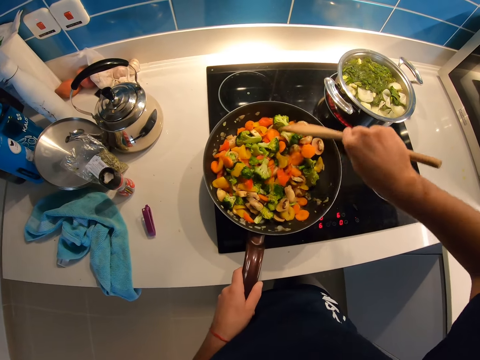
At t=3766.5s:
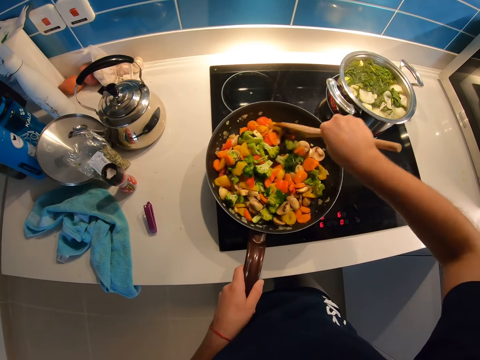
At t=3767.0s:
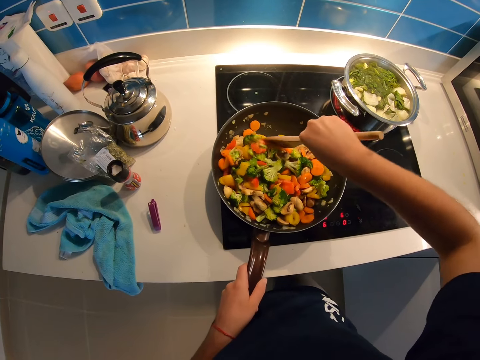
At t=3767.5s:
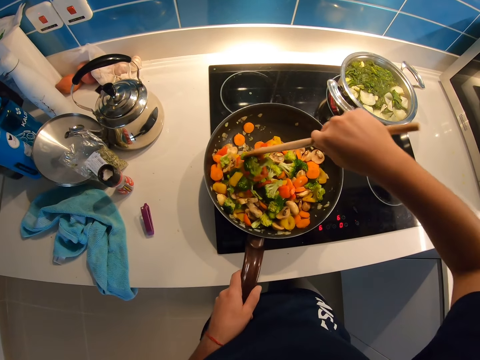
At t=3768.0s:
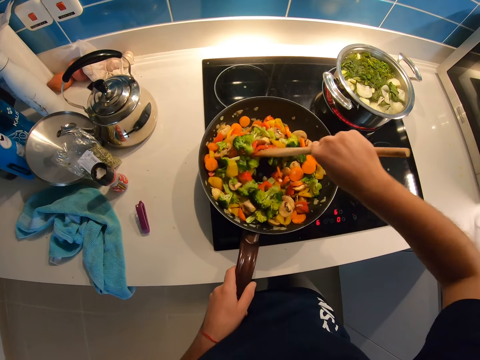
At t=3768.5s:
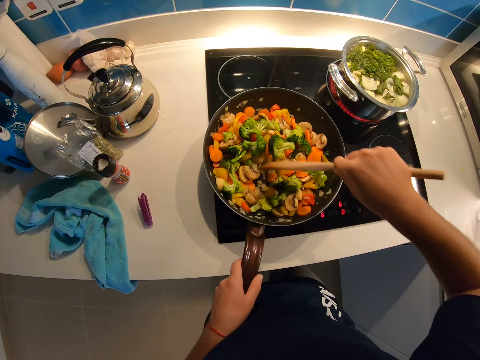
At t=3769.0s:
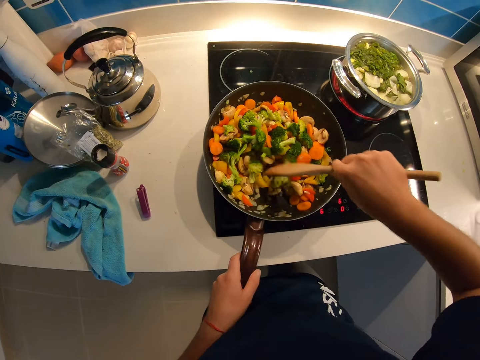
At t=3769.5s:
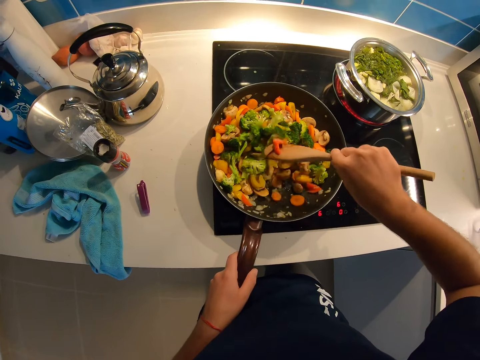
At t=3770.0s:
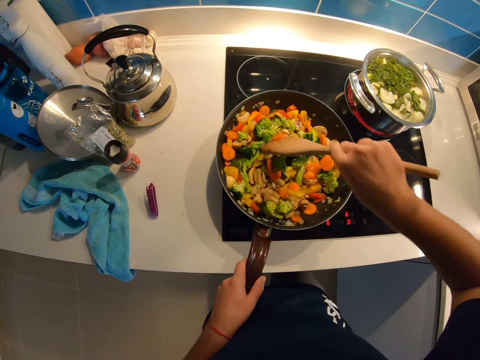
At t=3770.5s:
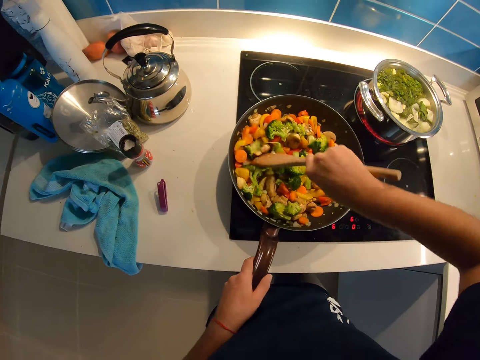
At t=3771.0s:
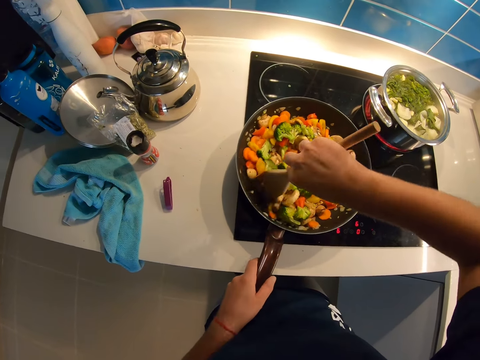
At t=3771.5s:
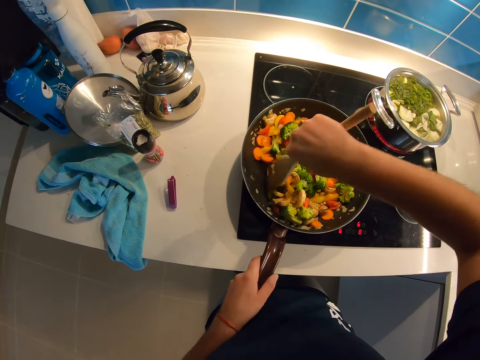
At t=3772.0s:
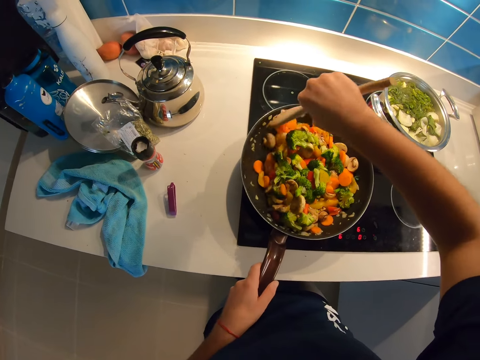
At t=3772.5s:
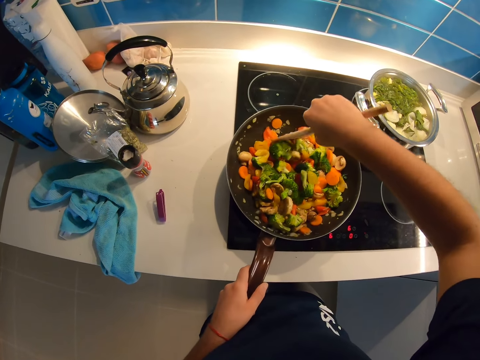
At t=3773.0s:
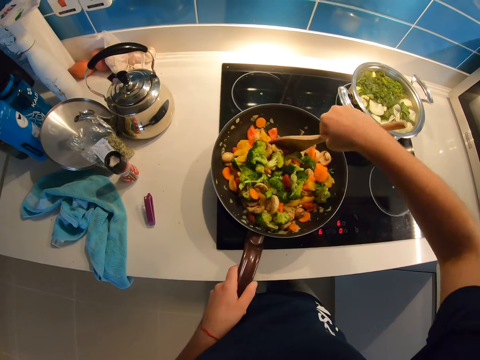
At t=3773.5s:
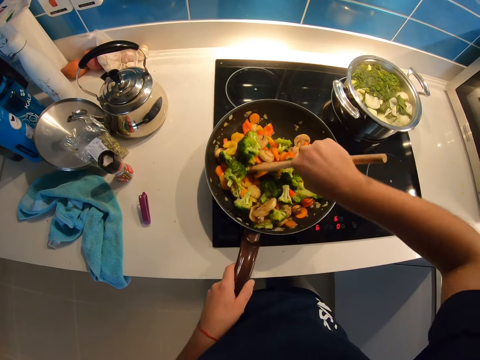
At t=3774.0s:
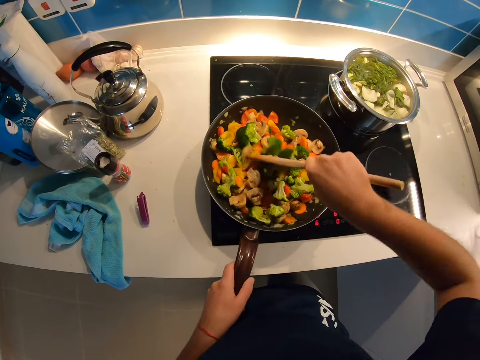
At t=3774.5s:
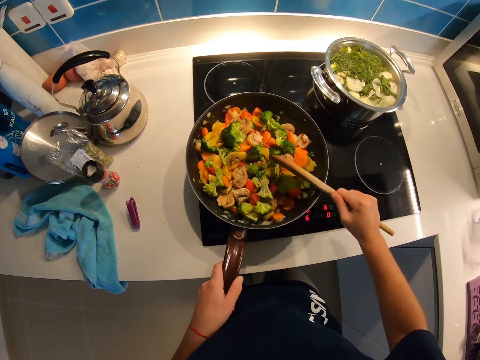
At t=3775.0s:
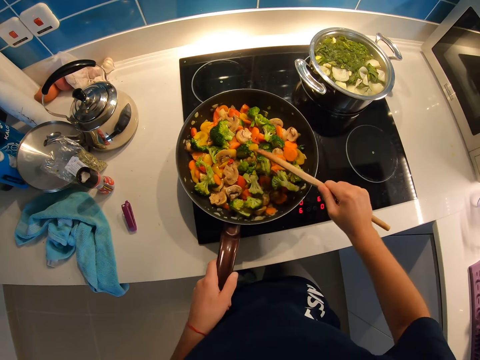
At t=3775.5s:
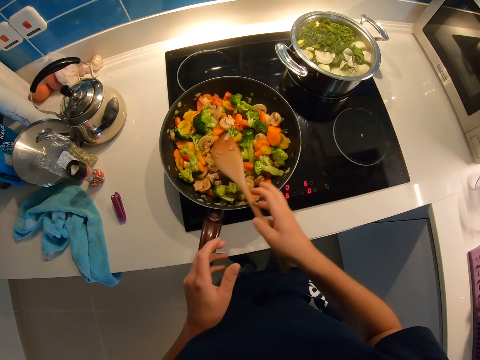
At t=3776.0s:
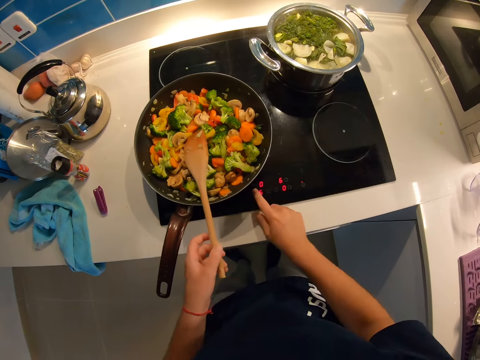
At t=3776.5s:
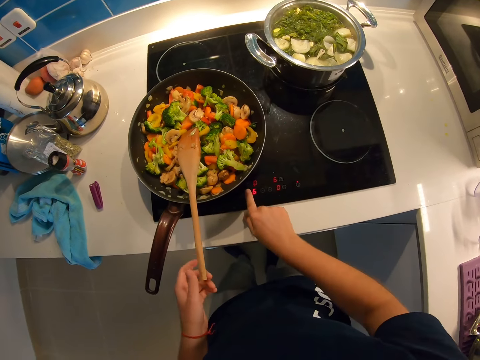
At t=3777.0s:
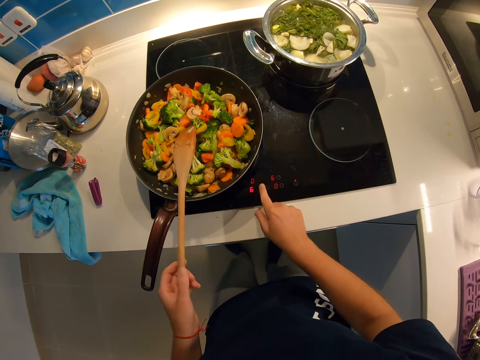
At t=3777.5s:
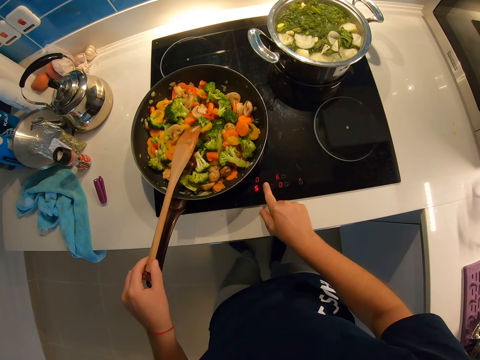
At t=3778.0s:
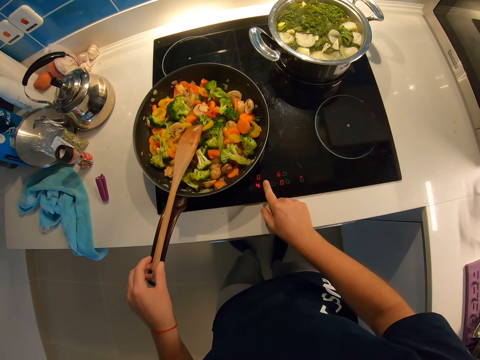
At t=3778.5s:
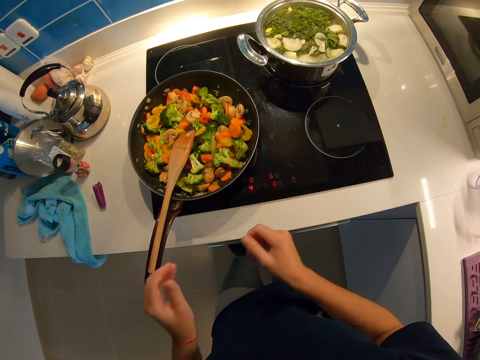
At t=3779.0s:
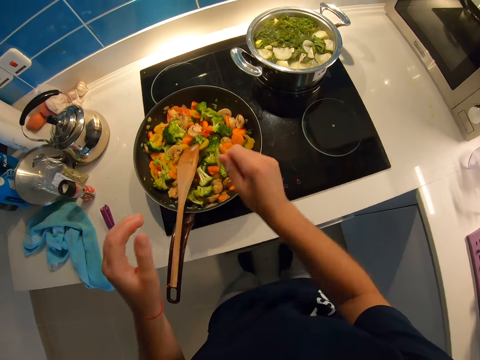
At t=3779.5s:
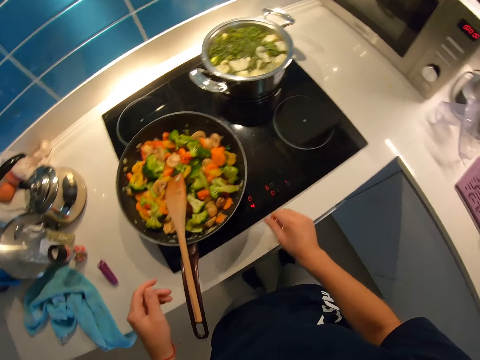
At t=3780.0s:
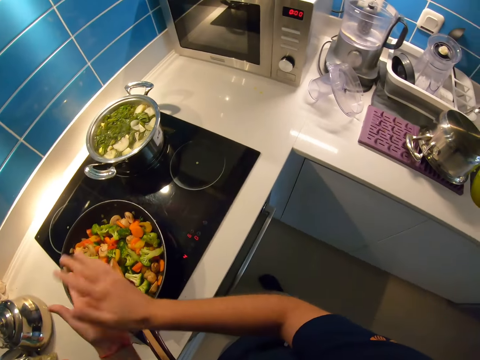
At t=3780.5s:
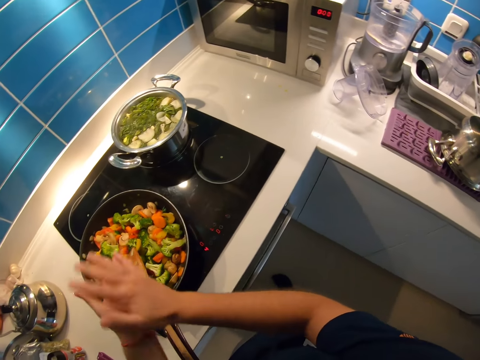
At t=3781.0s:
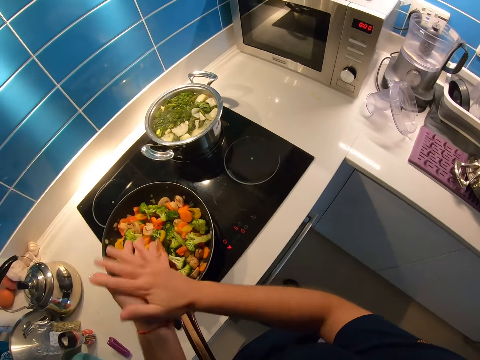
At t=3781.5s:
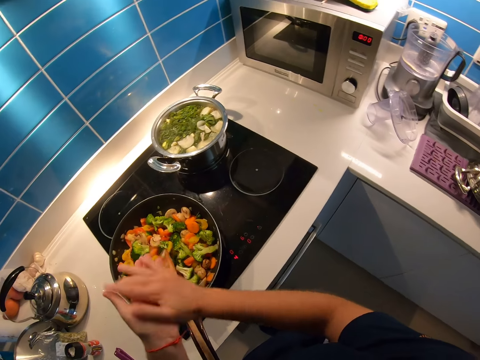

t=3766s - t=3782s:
The camera wearer places the wooden spatula on the frying pan. He adjusts the heat. He presses the button on the oven gas with his right hand. He removes something on his hands.

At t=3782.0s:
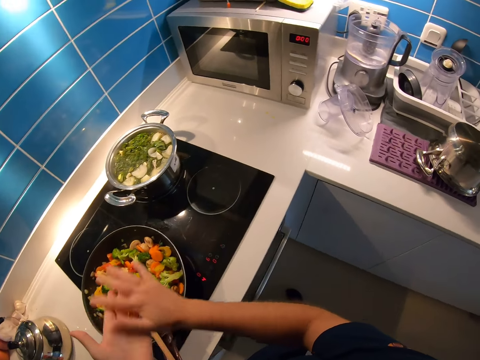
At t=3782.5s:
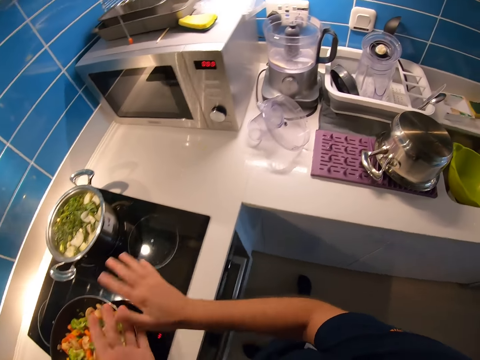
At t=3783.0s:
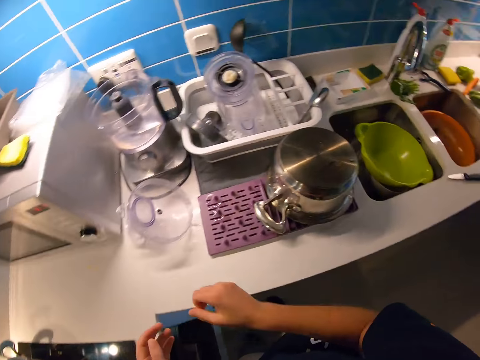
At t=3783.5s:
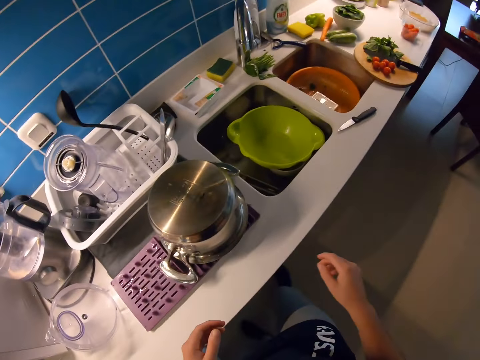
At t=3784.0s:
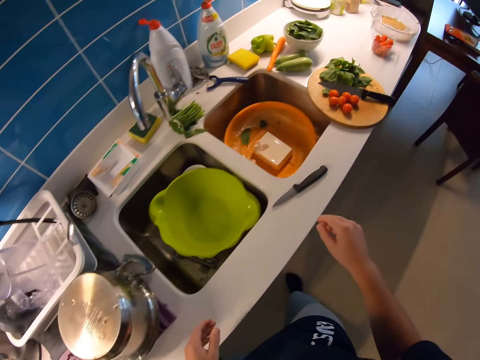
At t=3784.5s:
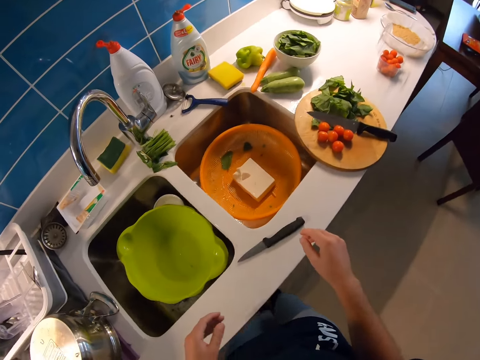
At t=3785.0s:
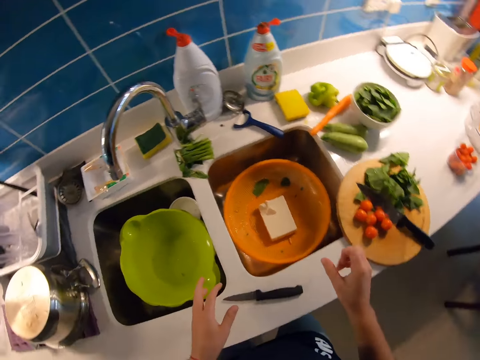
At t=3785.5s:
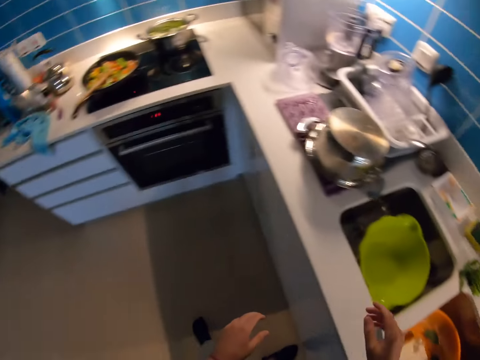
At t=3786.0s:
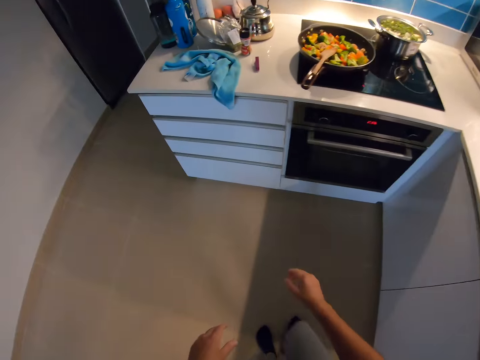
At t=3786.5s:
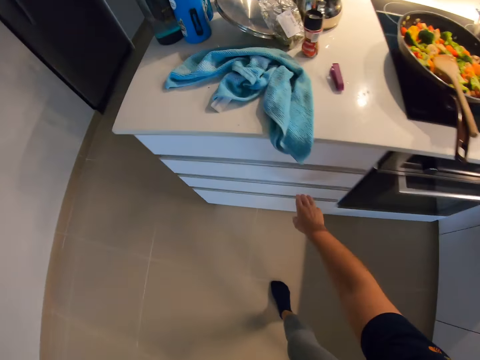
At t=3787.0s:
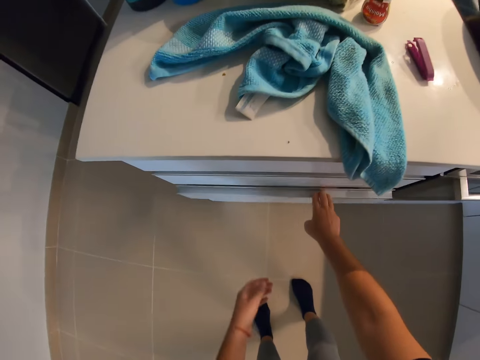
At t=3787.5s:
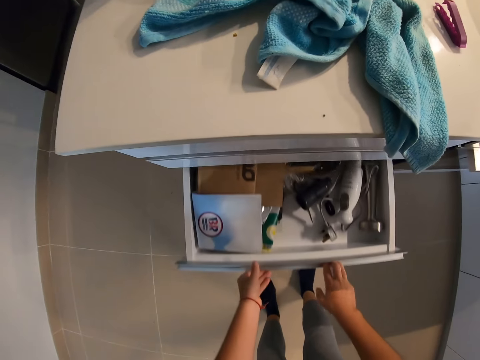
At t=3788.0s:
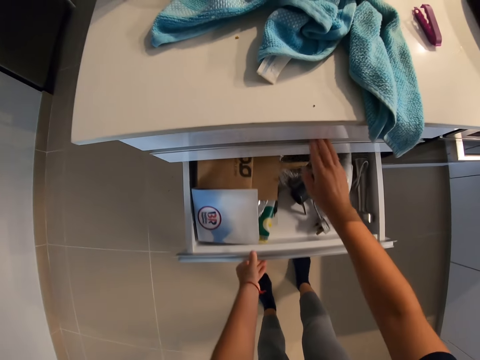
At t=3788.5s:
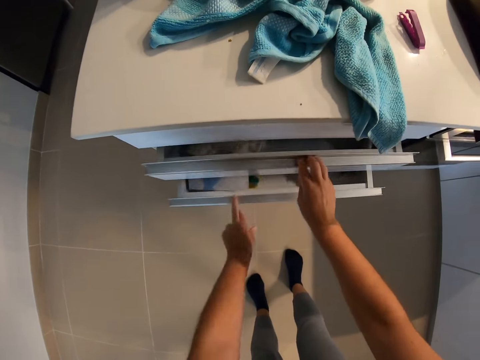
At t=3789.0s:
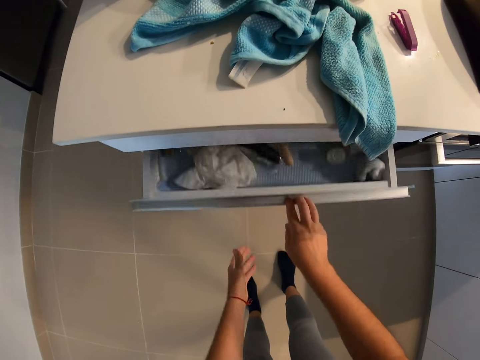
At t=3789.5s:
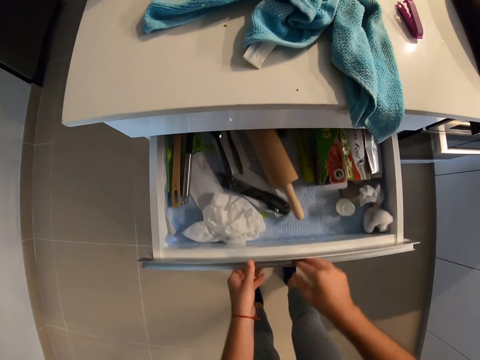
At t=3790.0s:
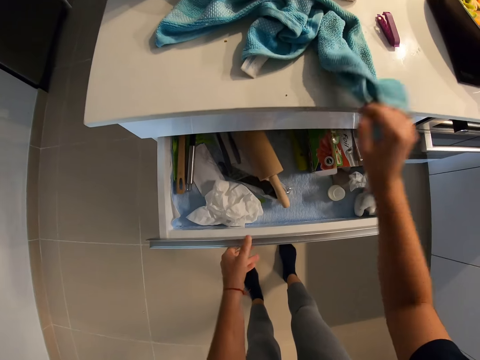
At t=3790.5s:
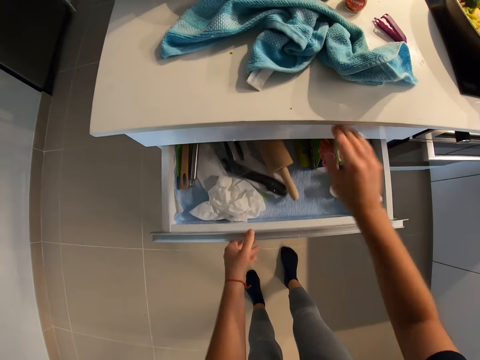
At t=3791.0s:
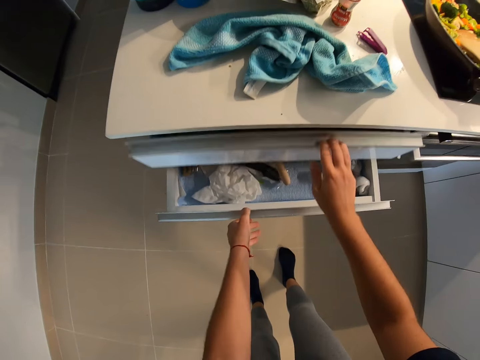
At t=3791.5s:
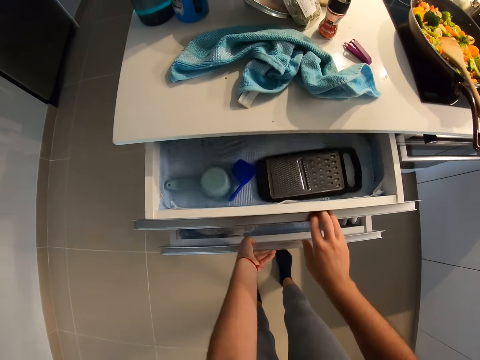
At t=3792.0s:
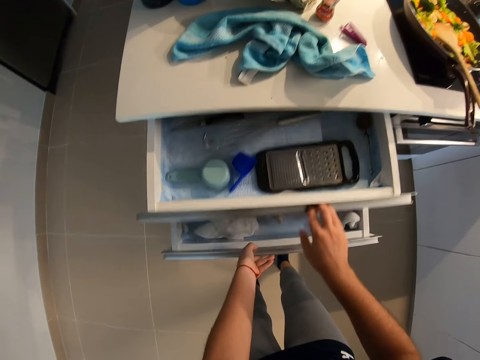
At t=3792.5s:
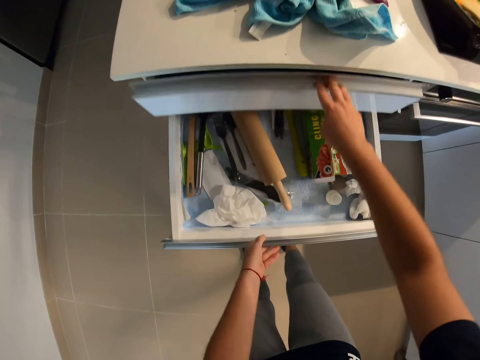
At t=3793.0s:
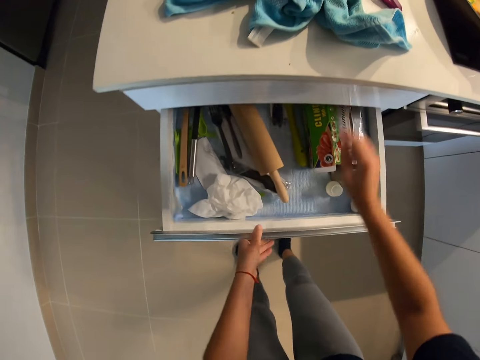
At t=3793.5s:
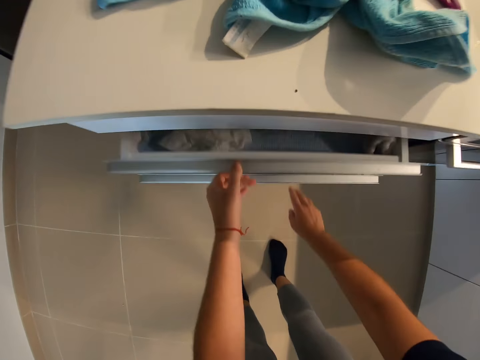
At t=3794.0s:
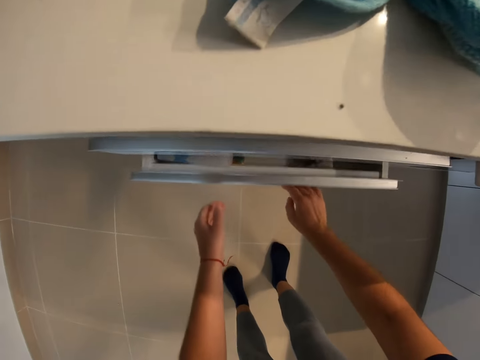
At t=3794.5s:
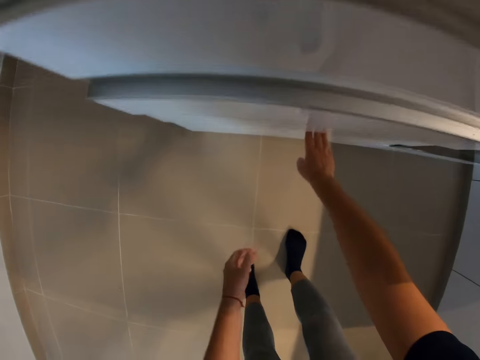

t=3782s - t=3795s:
The camera wearer looks around the kitchen. He walks to the kitchen sink. He opens the kitchen drawers simultaneously with his right hand. He moves the hand towel. He opens the drawers. He pushes the drawers.
